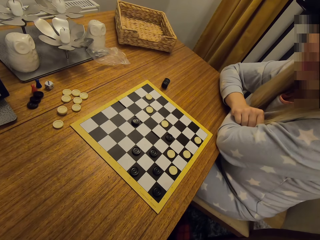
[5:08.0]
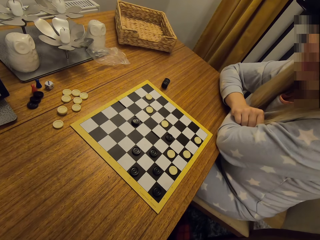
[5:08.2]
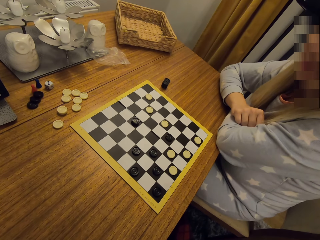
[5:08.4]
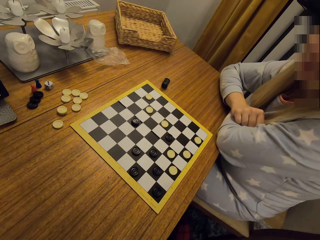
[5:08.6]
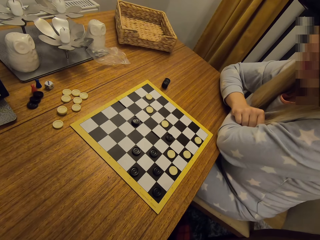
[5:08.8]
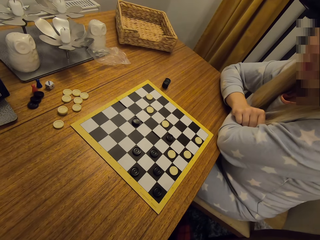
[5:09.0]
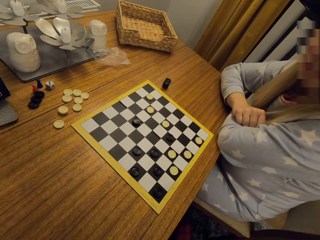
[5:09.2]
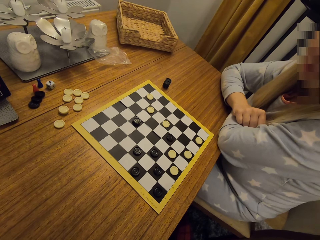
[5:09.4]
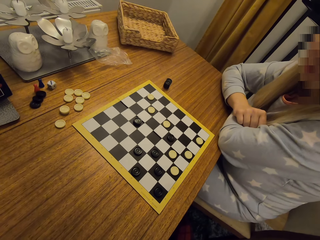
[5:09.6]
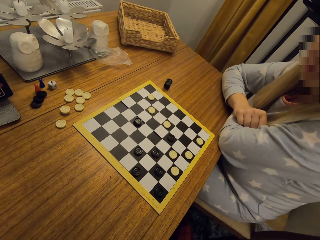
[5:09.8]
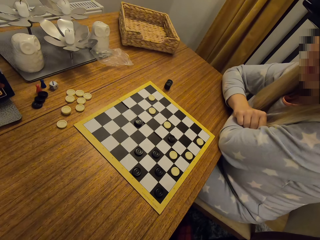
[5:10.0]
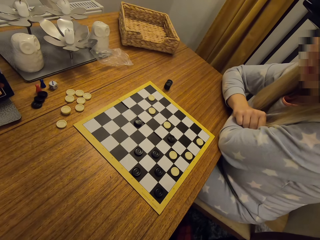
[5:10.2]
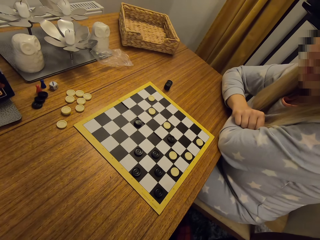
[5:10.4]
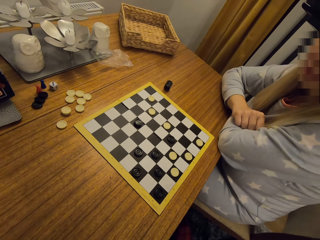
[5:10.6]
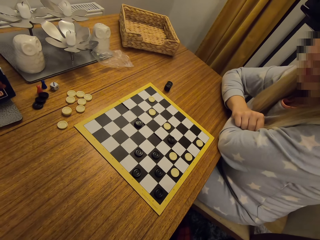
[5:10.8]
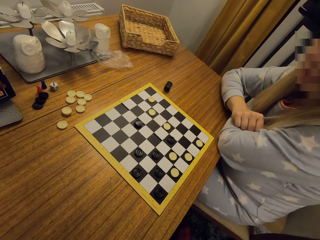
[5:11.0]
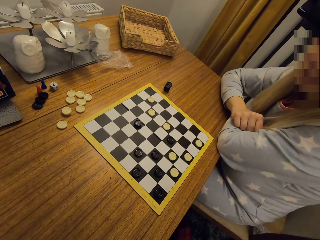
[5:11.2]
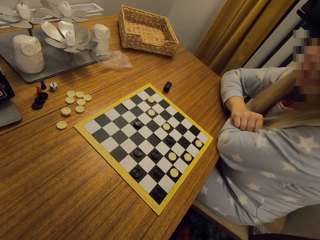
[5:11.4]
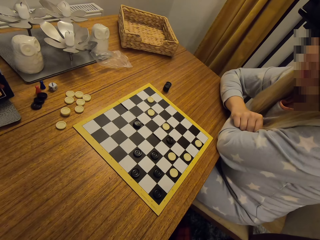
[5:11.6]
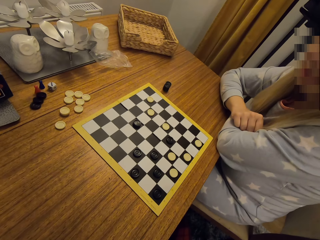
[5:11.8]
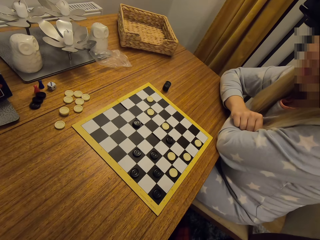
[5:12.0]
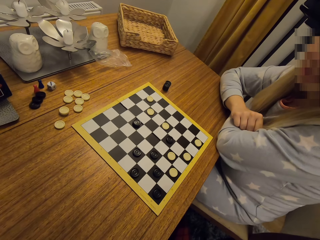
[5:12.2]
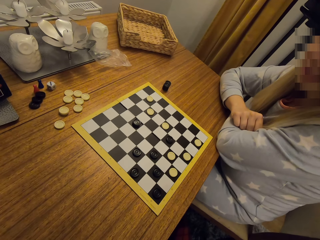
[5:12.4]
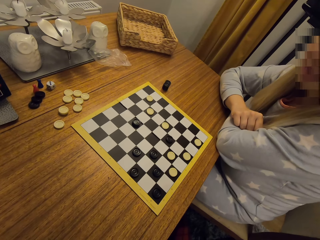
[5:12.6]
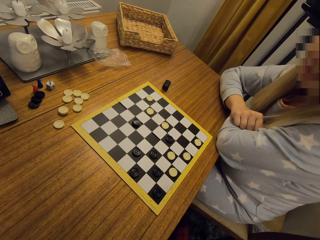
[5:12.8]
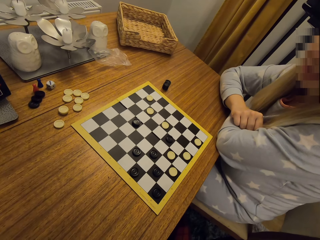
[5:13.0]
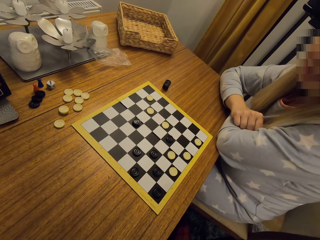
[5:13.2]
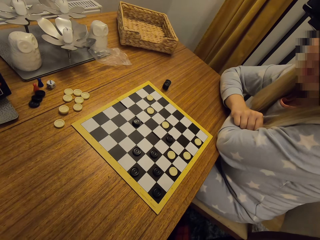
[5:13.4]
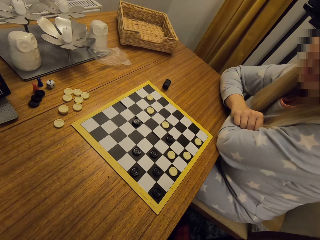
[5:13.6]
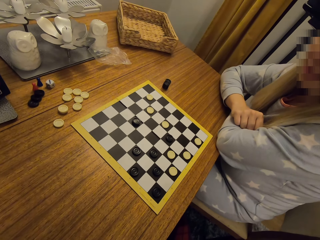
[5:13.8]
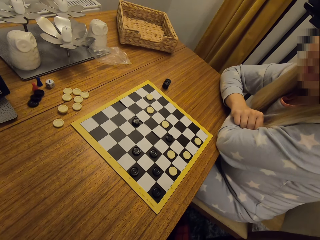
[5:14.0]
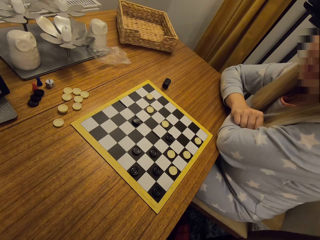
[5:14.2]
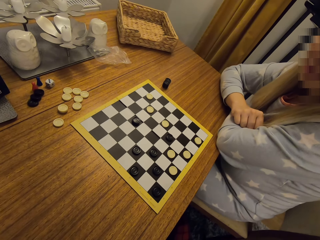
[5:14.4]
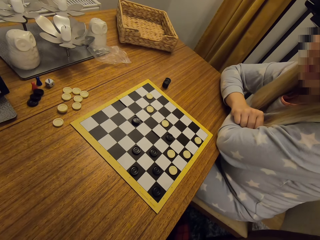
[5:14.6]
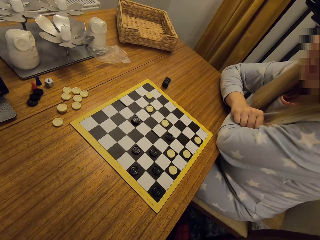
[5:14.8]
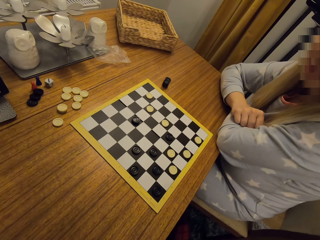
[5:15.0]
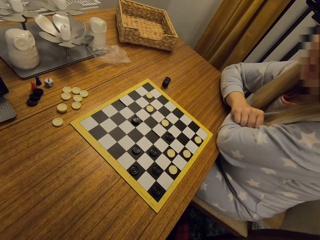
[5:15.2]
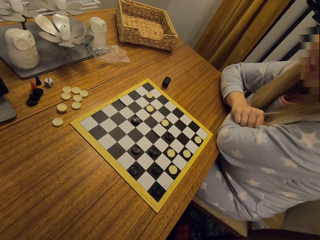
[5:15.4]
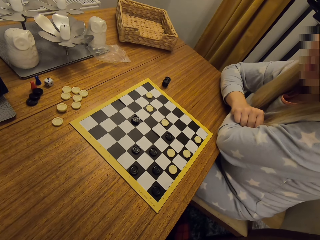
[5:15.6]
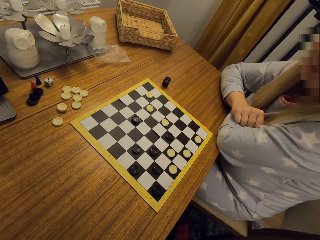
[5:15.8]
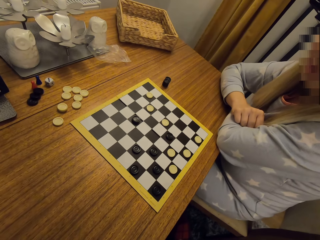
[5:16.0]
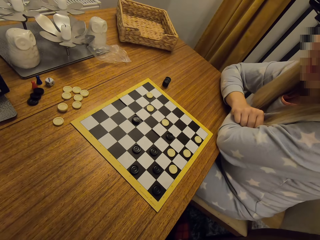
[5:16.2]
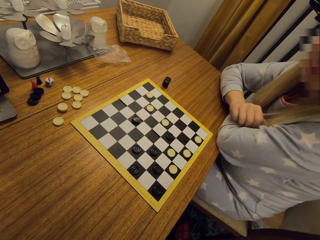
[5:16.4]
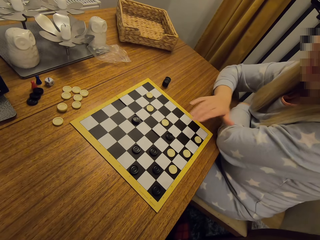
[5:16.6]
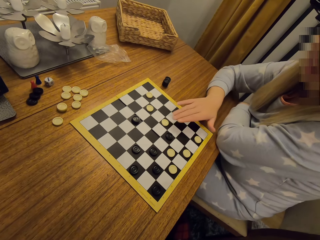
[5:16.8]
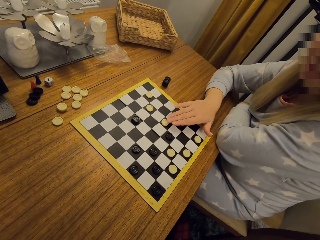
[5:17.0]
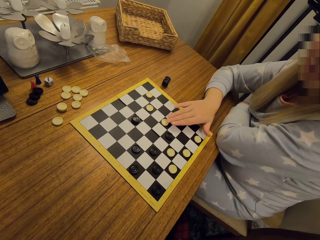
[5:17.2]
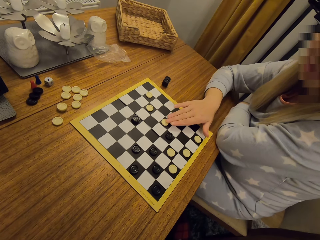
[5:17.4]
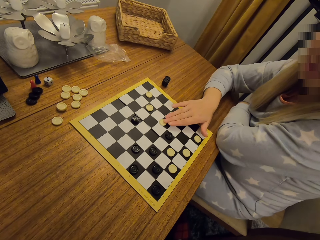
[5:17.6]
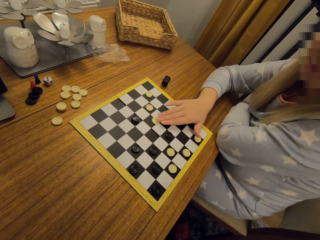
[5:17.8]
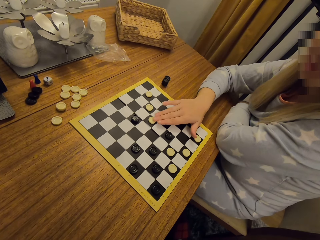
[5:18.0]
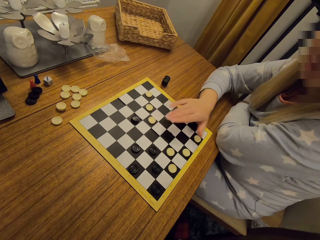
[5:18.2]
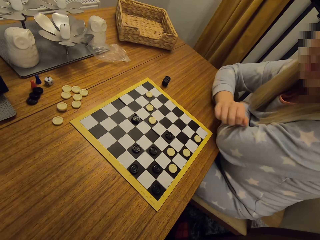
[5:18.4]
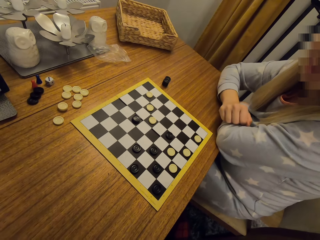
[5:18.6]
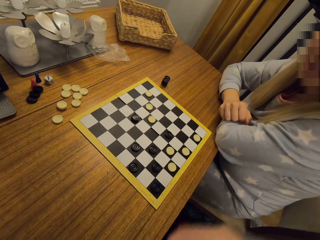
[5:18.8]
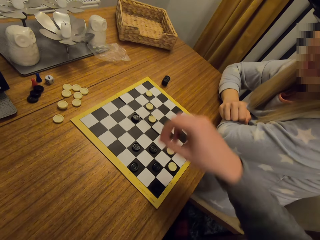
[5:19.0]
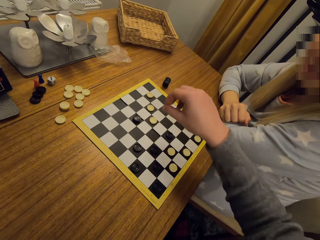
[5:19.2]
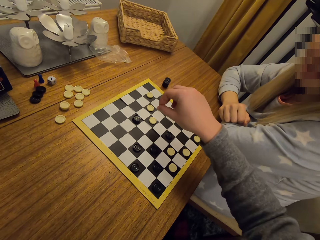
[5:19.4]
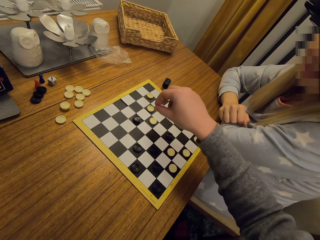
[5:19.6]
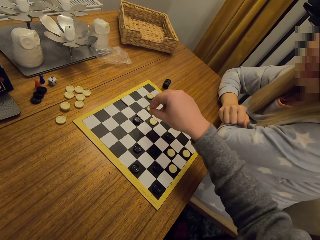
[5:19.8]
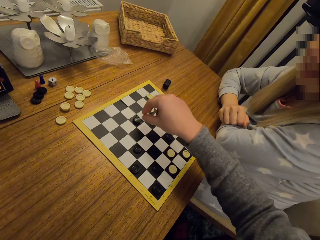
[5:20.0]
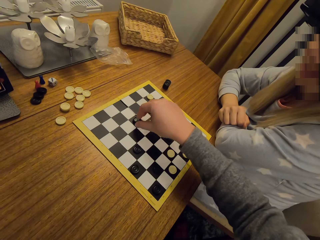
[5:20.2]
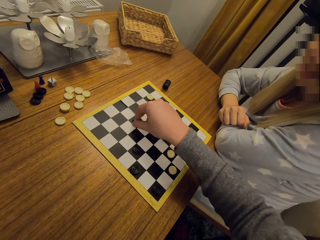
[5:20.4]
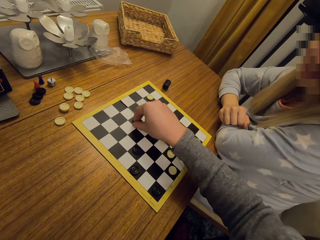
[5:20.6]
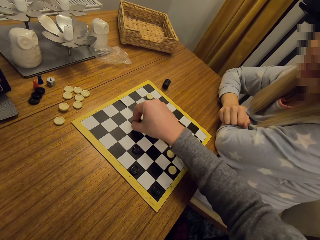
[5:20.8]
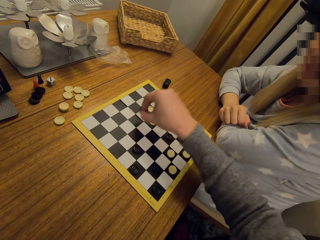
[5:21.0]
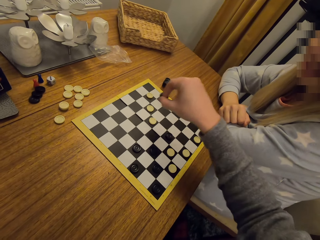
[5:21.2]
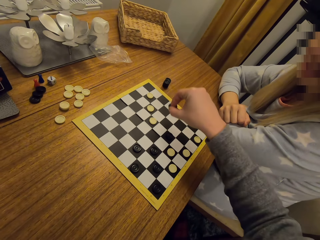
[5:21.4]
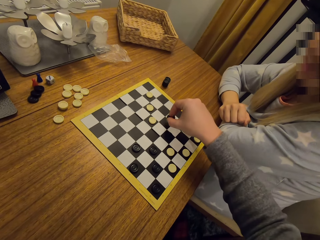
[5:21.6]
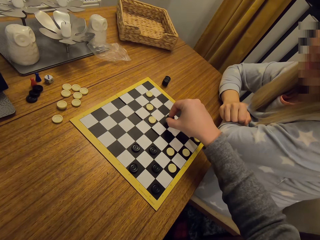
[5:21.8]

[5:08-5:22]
A woman moves a disc on the table. A man plays the game. The camera wearer takes a disc.

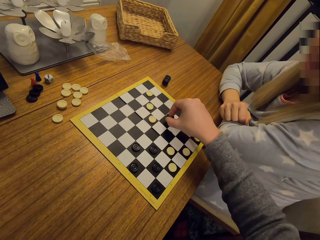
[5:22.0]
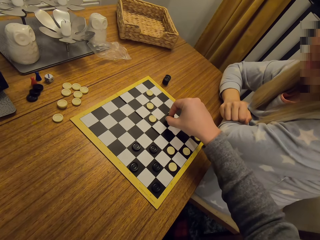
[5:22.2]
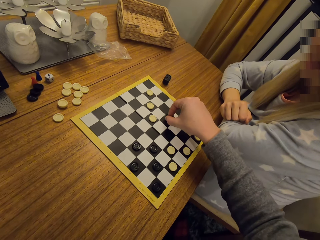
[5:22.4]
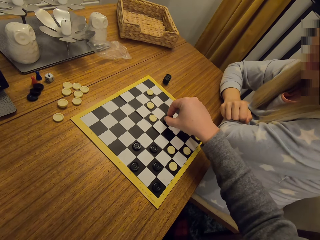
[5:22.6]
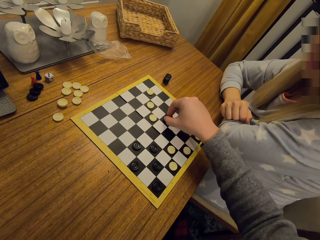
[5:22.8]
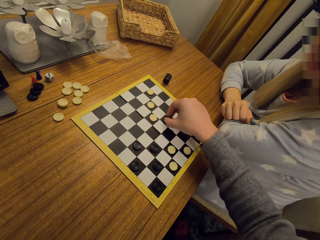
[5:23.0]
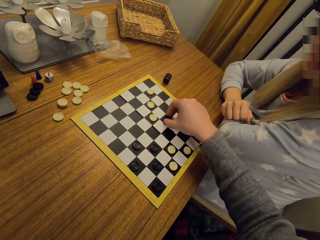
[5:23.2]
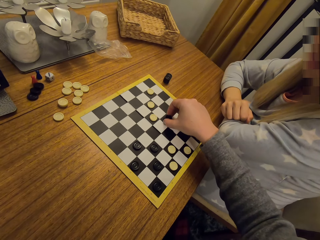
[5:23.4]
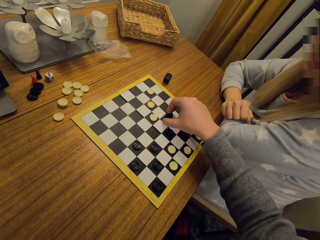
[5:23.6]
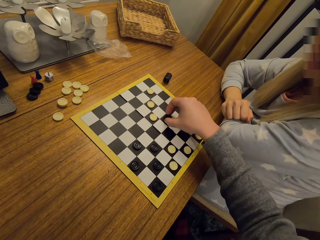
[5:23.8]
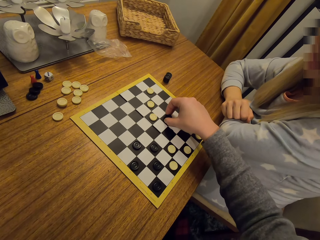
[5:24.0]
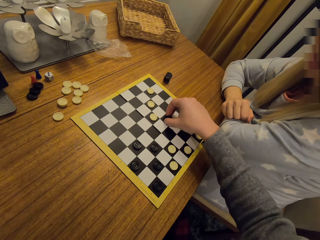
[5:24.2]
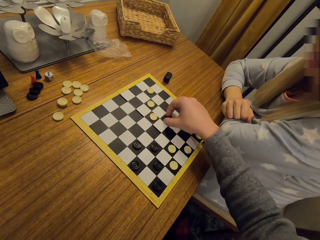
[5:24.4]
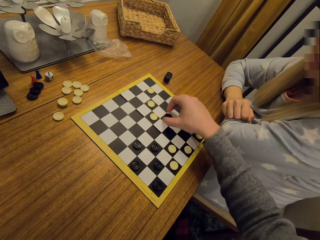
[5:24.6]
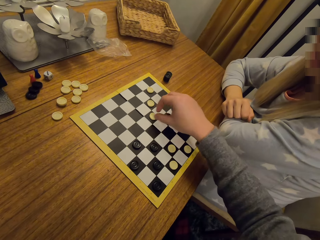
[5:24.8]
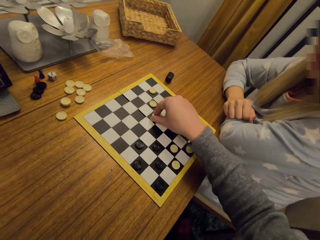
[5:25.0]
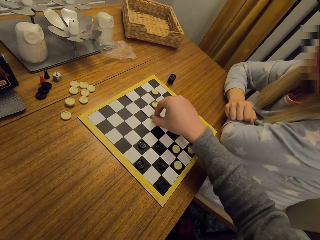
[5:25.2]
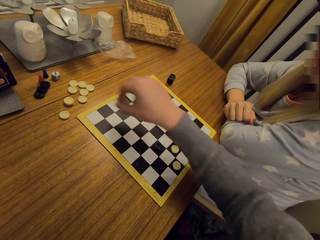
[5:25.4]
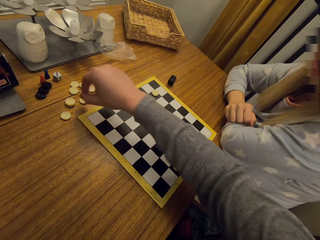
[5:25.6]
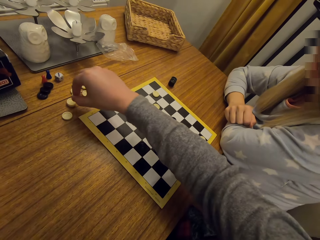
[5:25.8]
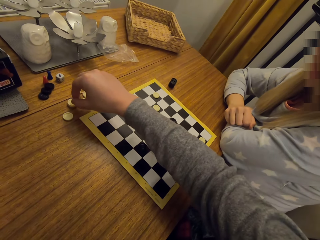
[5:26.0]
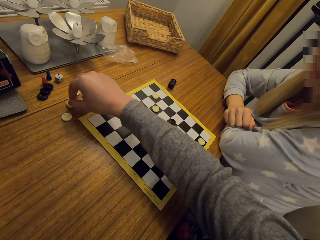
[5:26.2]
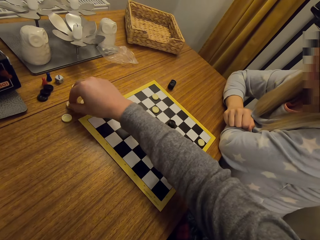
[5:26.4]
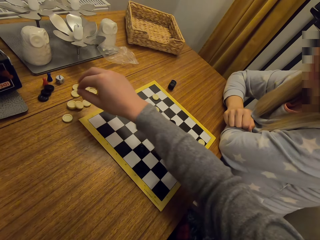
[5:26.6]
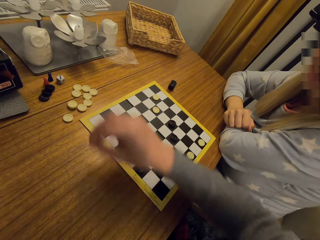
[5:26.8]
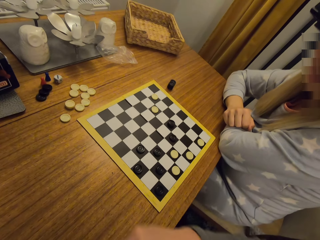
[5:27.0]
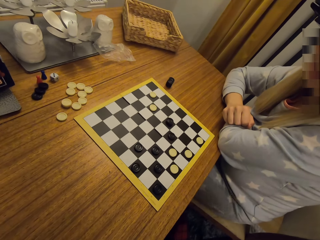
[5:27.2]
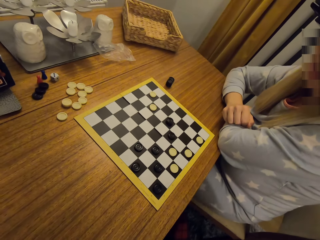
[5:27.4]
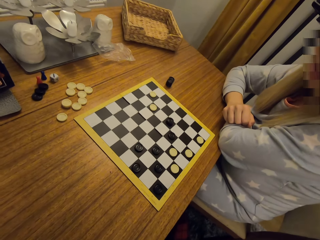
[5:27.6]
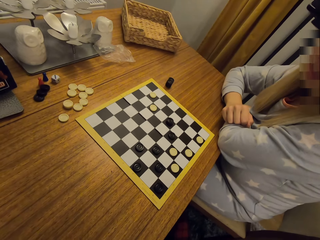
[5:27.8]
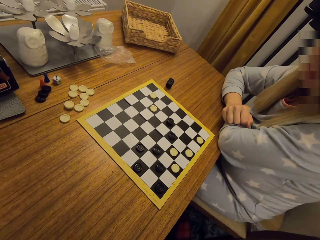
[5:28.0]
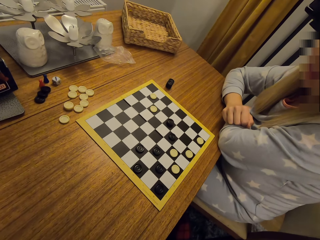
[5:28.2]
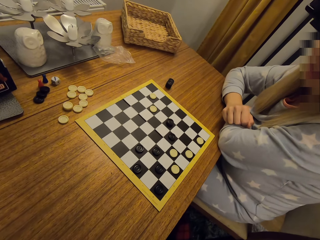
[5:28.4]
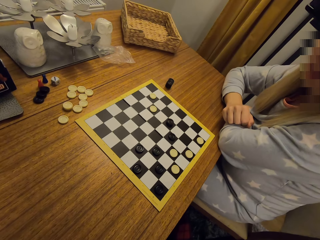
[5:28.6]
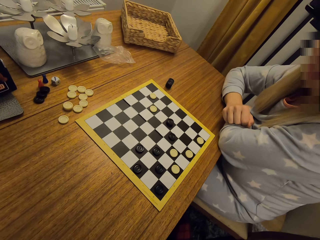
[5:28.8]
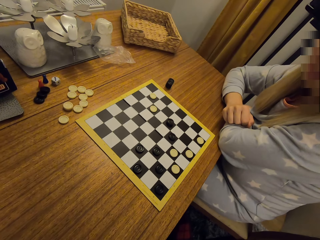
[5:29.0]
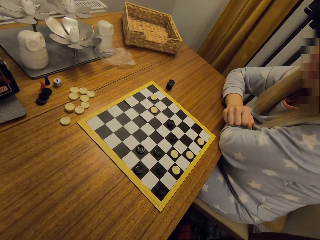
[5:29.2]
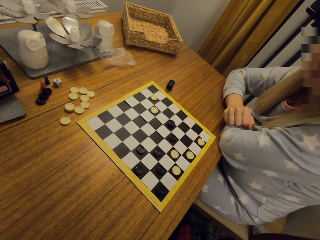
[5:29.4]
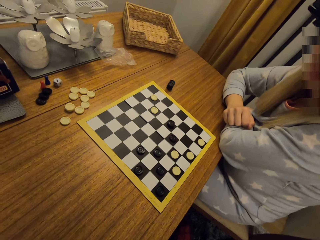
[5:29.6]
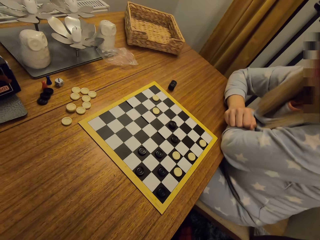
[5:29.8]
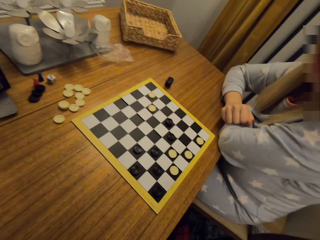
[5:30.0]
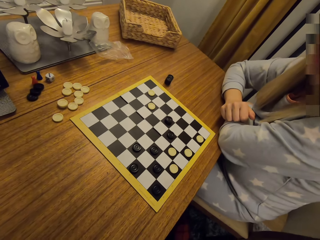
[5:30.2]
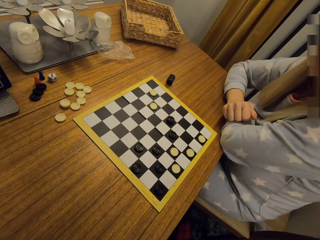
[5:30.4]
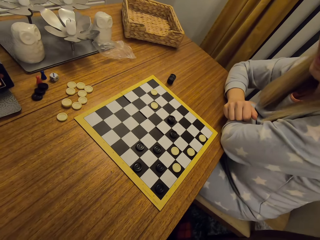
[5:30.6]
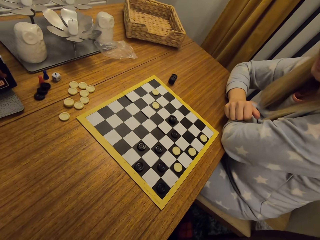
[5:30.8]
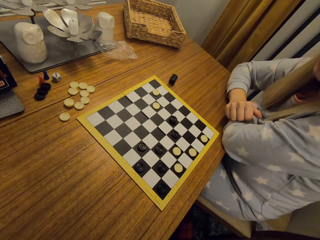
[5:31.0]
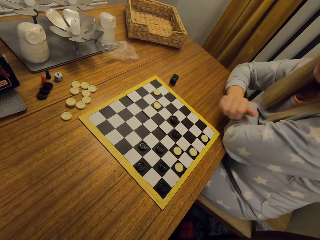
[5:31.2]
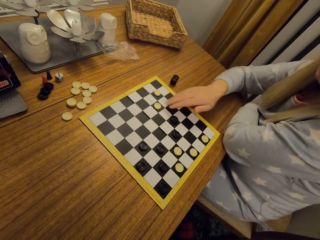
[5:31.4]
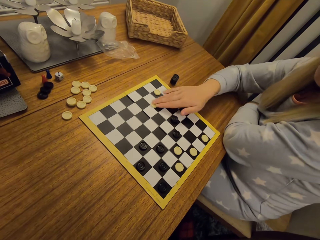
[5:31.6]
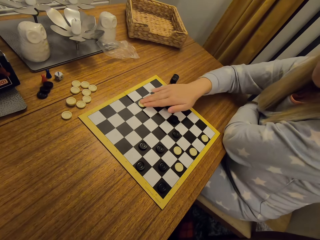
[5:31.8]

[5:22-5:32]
The camera wearer puts the disc on the board. They play the game. They take a disc. They put the disc on the table. They look at the board.
